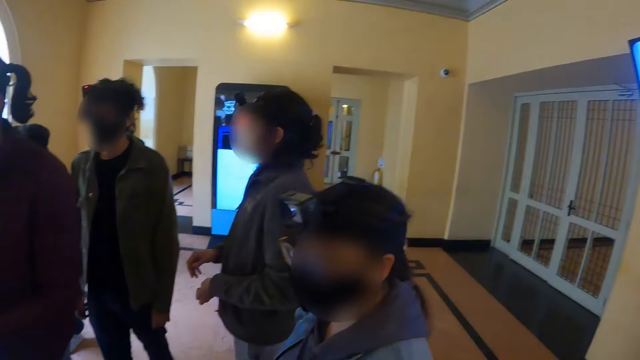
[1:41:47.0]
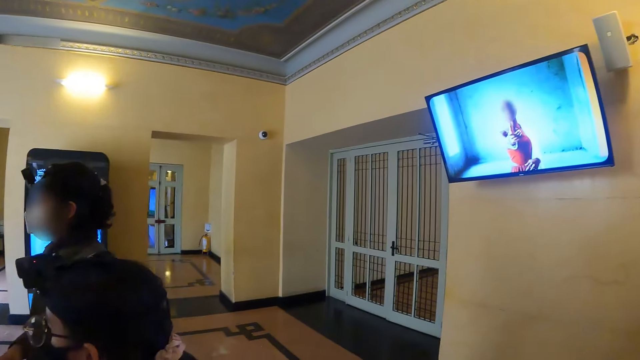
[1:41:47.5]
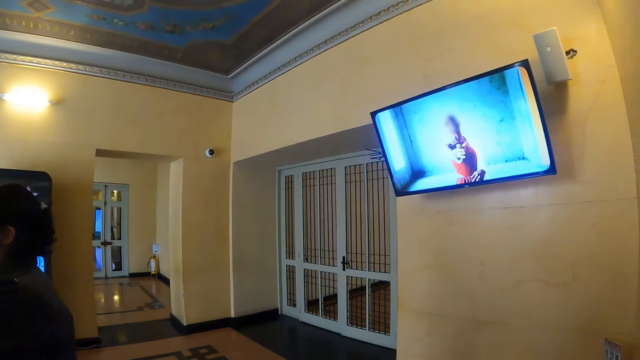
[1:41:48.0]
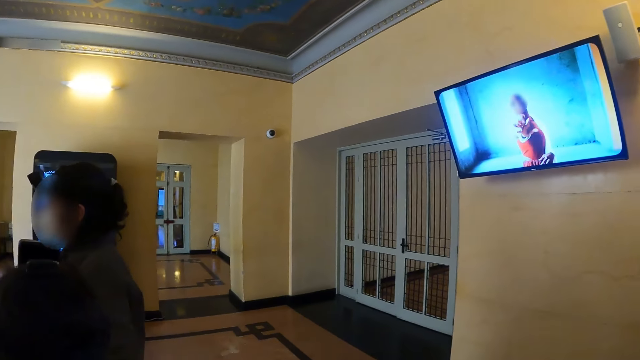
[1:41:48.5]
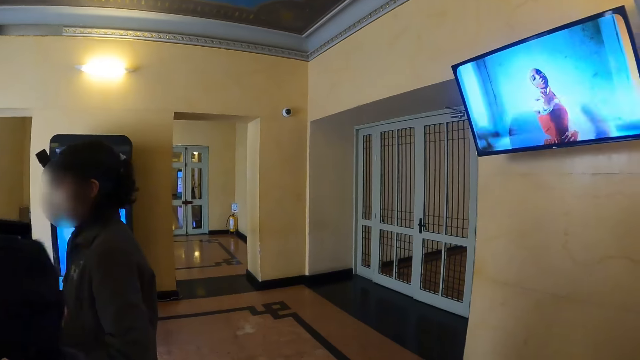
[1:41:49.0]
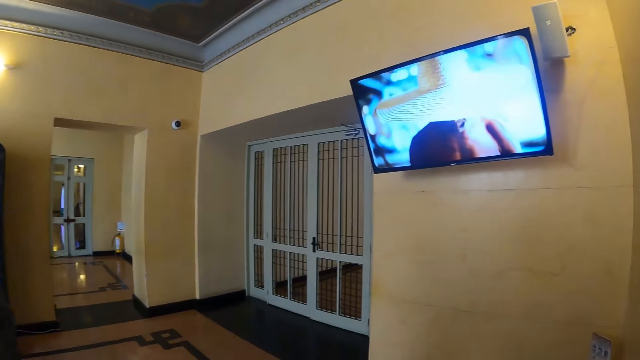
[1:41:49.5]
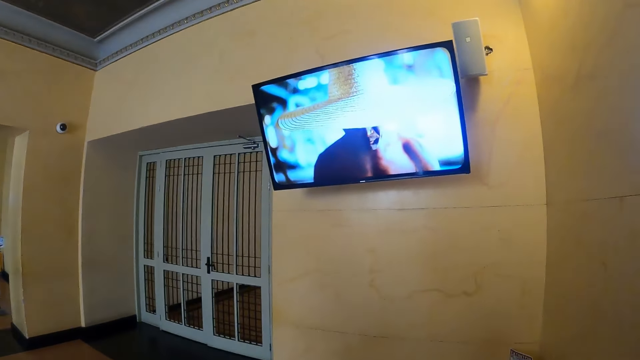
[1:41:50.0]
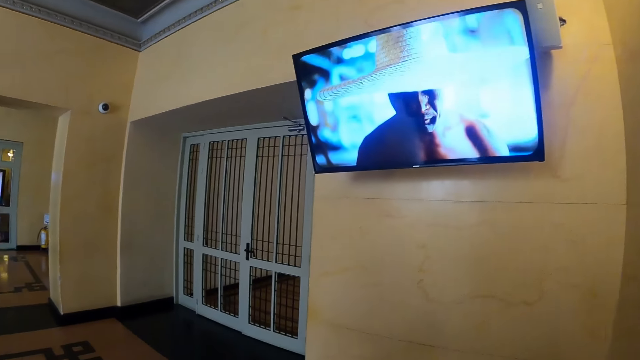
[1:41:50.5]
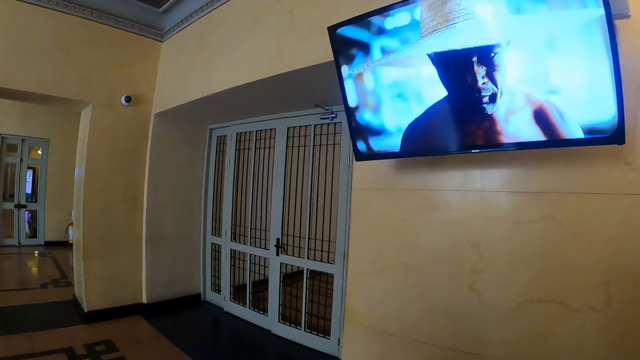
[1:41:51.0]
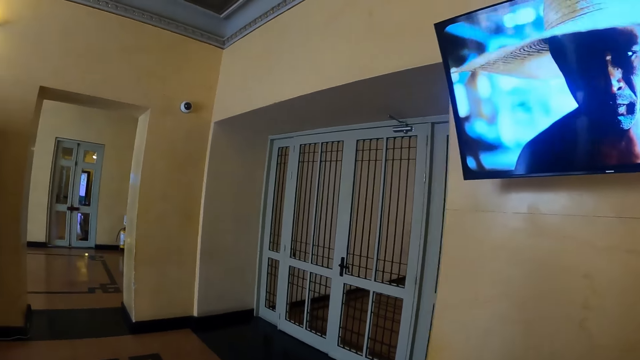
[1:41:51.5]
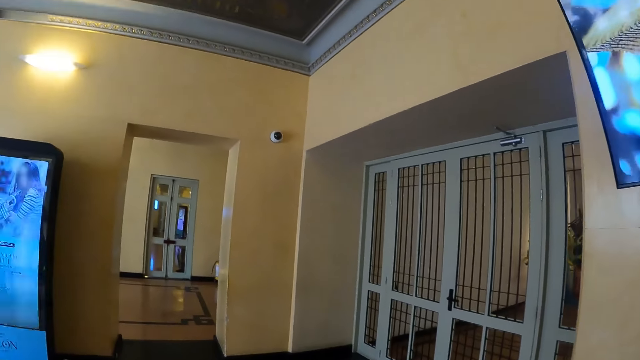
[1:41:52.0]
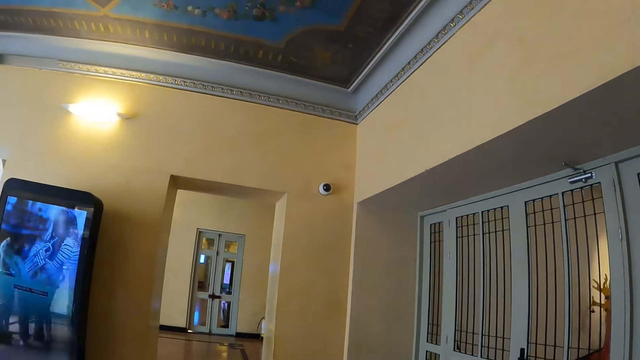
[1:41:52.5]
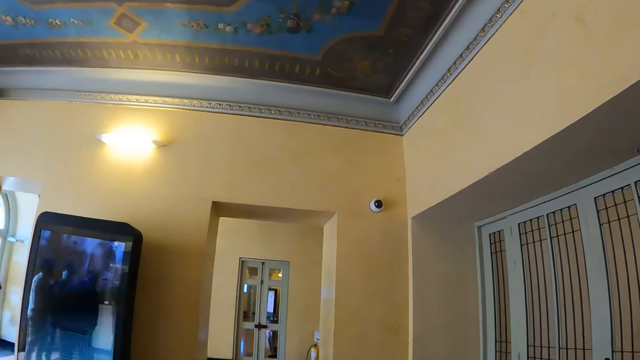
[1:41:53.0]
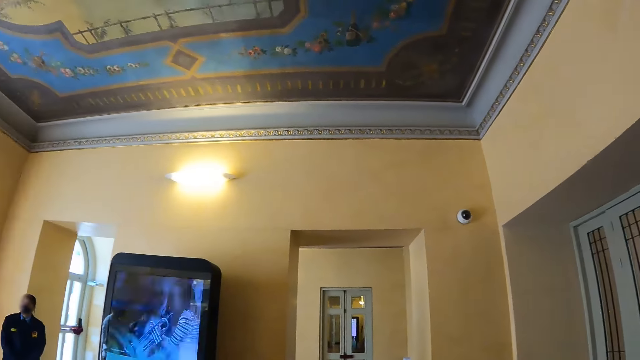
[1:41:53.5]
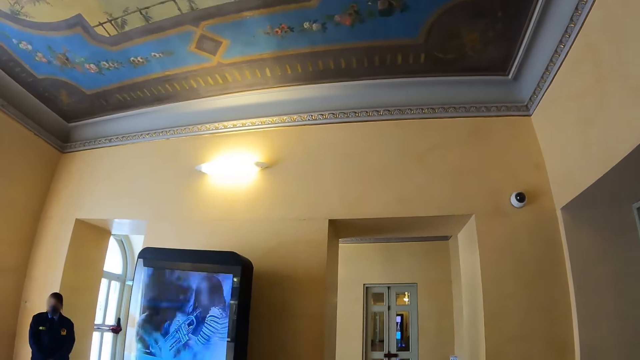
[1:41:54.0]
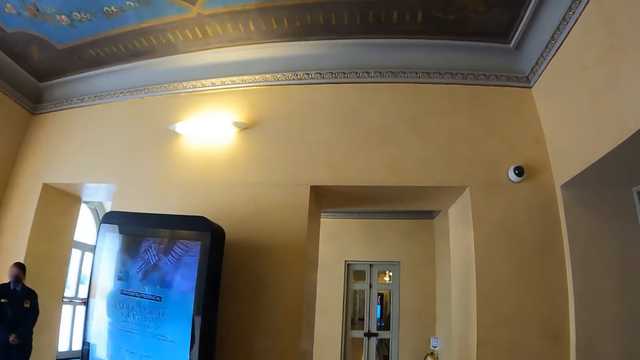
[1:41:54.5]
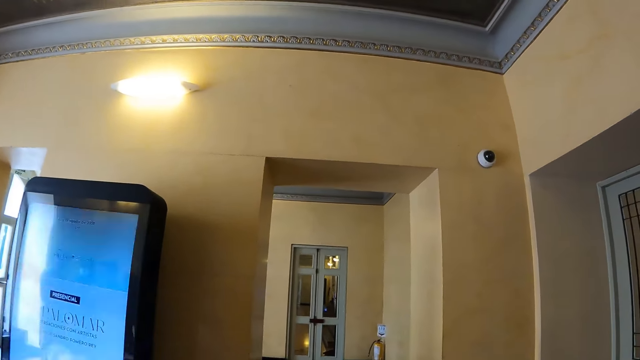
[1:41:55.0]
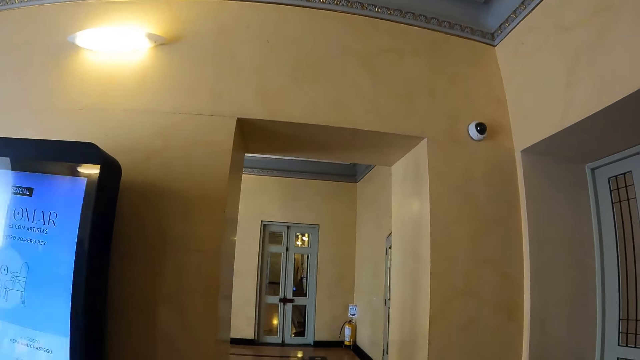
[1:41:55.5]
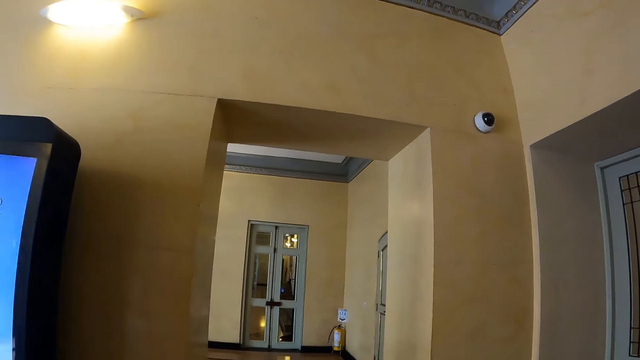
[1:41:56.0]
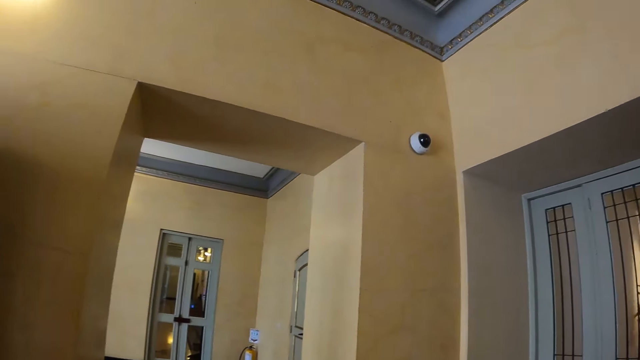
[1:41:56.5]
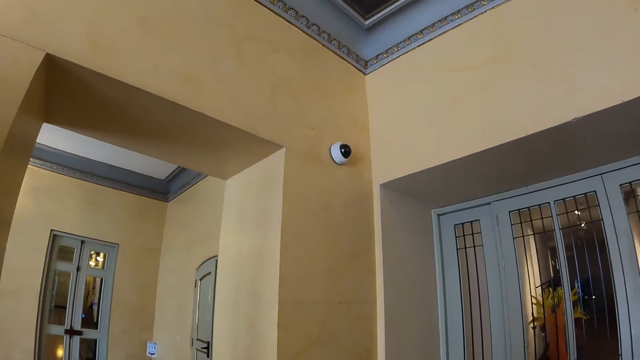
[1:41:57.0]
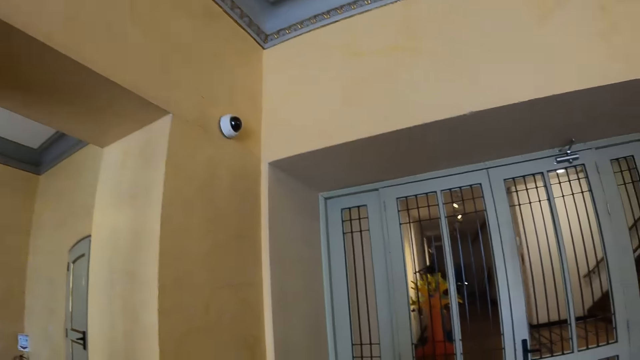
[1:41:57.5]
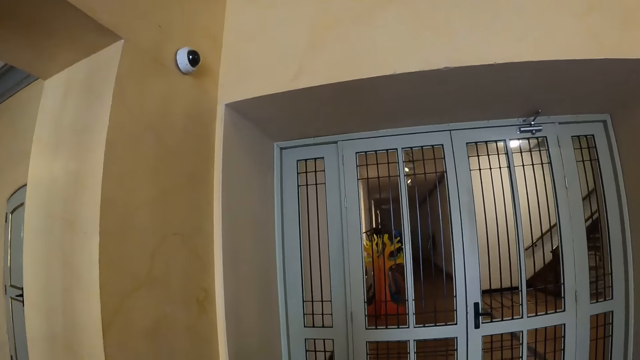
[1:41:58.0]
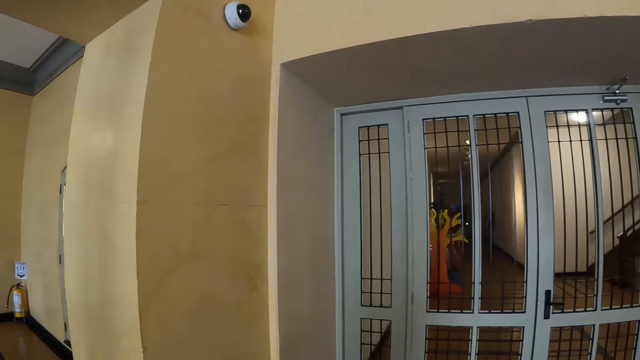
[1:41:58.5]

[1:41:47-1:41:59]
The camera wearer looks around. They watch a television. They walk in the building. They walk around the hall.

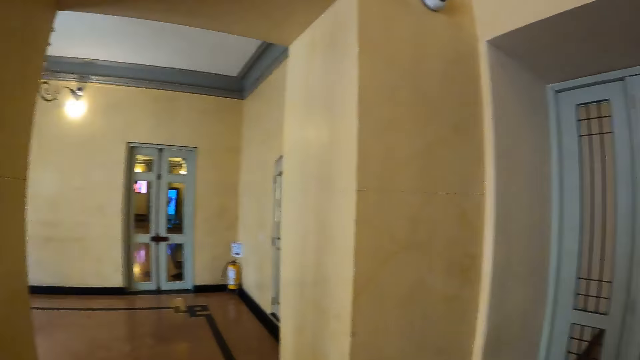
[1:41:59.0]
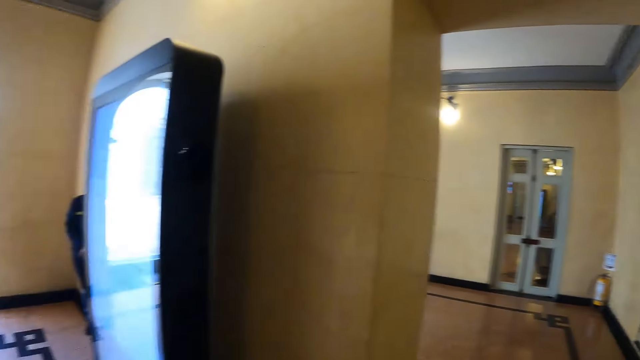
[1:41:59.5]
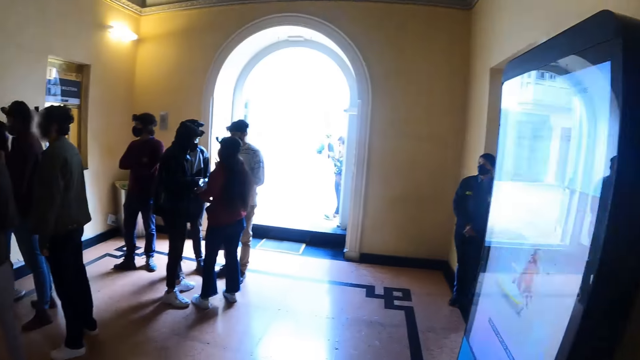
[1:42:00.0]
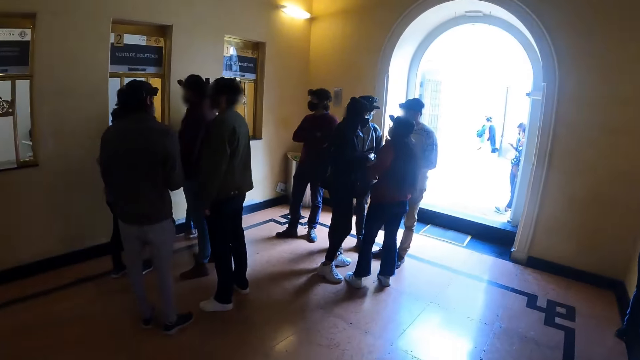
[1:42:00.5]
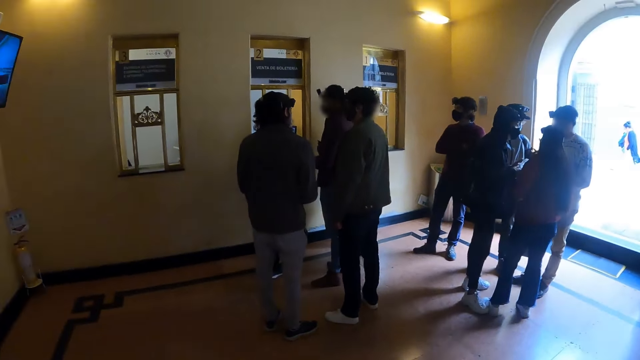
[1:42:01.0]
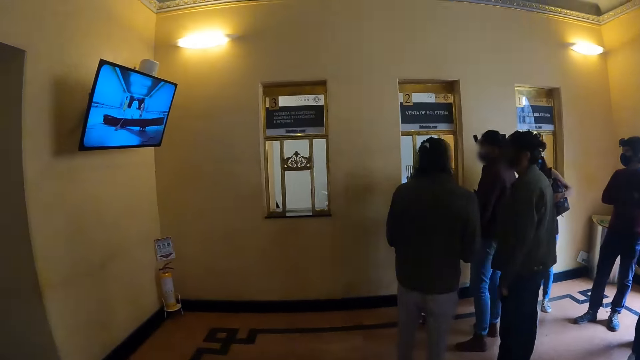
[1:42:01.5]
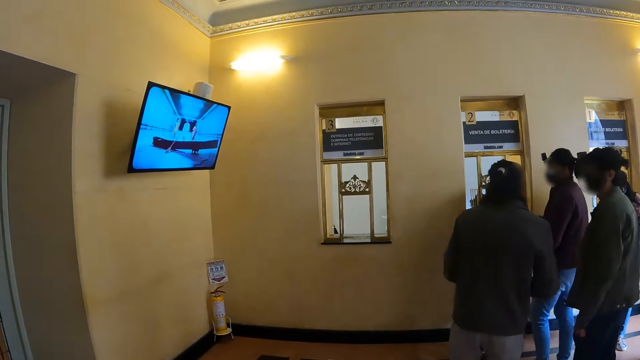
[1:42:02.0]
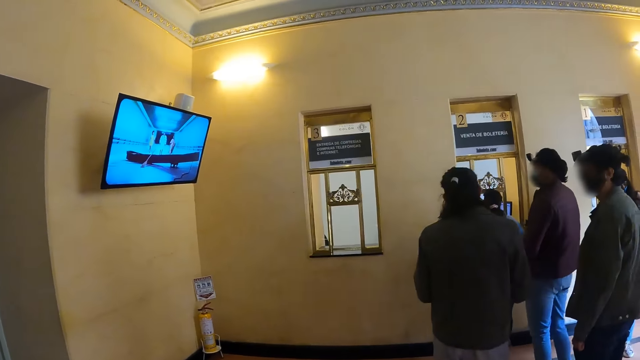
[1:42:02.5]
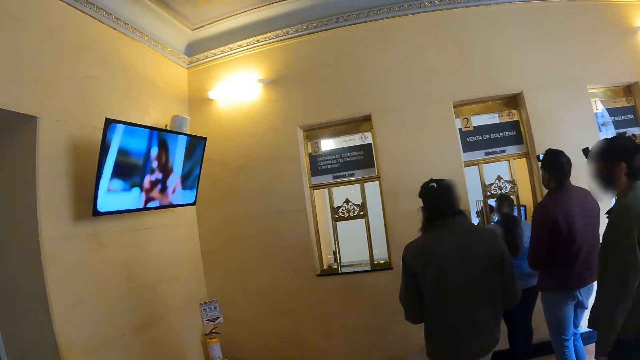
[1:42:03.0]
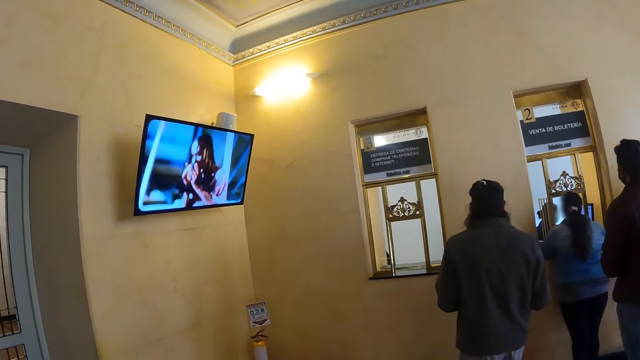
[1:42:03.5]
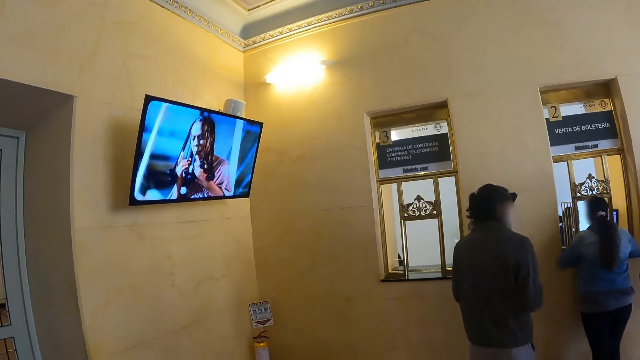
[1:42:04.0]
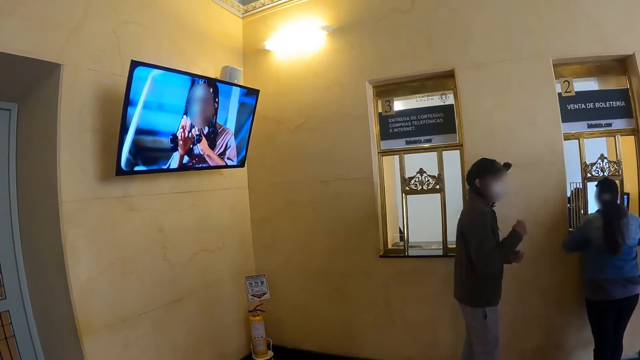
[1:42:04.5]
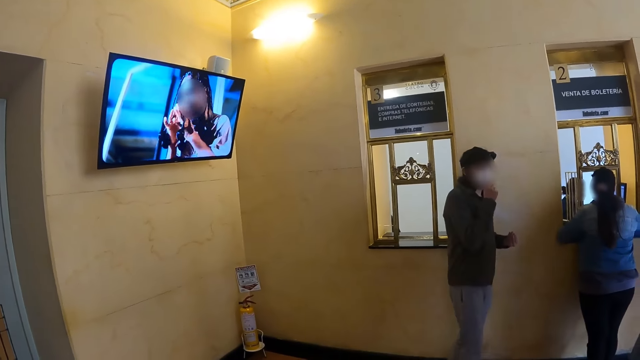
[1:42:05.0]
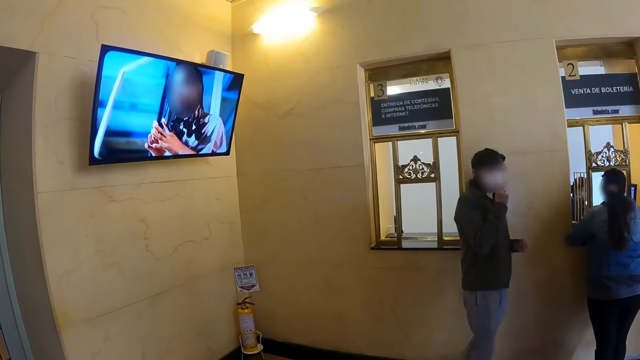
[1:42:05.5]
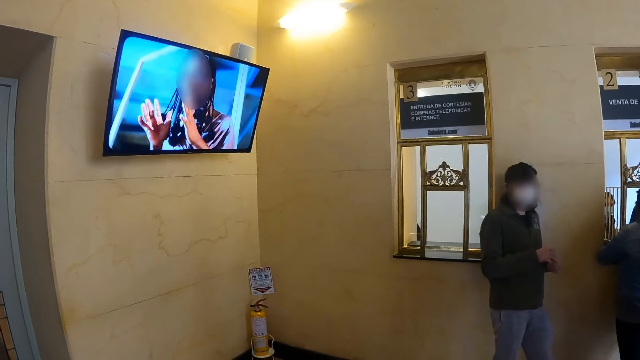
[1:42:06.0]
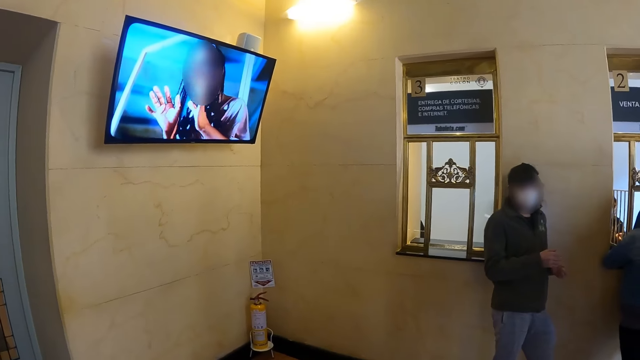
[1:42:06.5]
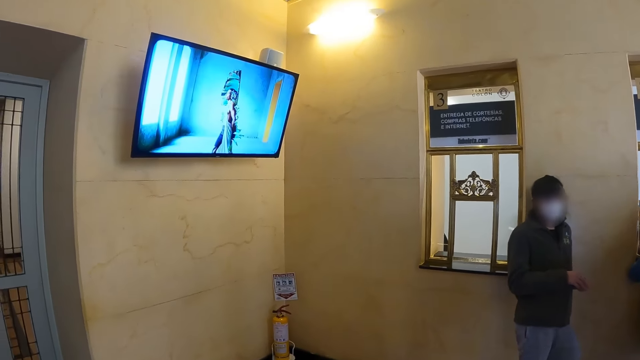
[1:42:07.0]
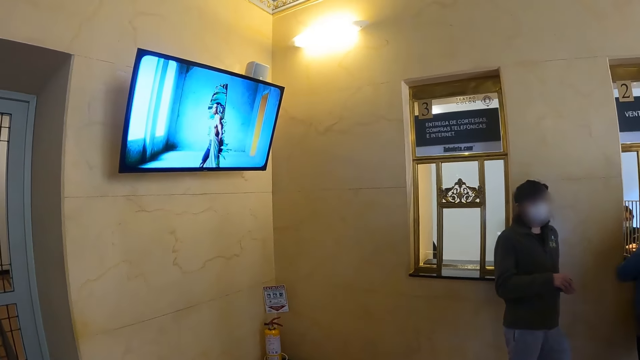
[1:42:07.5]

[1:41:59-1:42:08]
The camera wearer watches a television.
